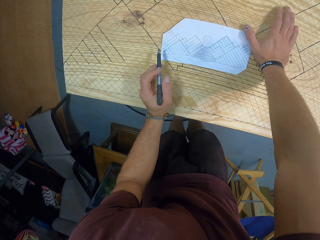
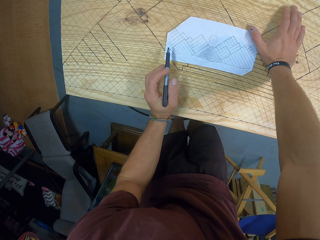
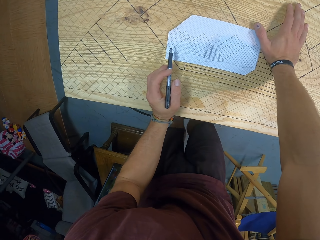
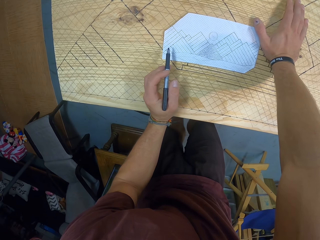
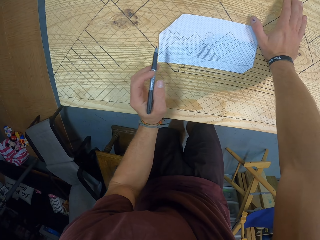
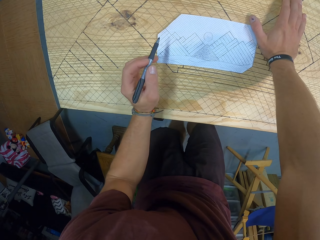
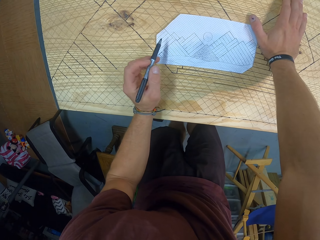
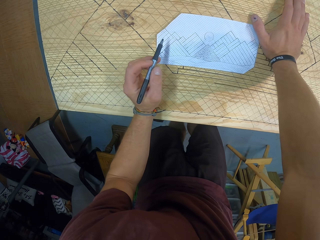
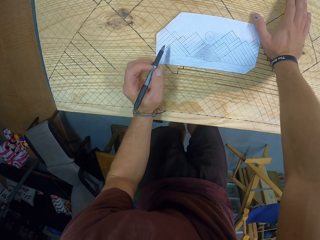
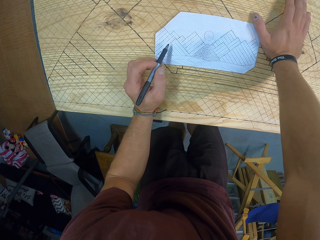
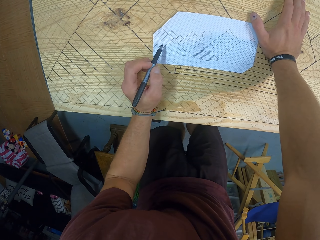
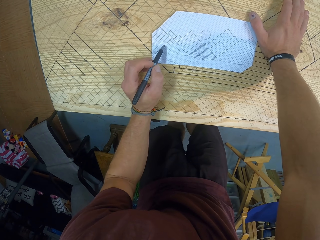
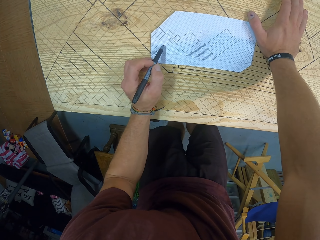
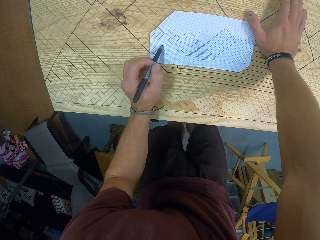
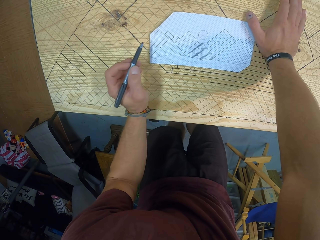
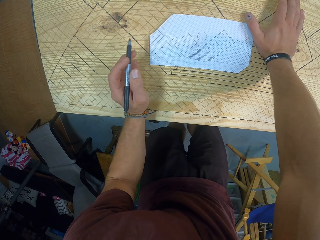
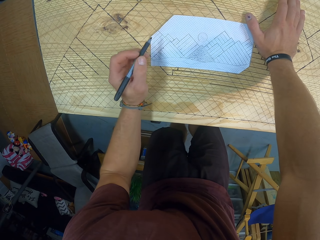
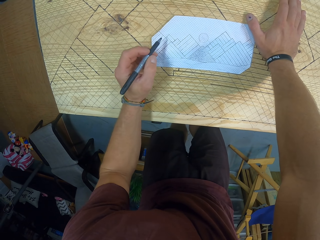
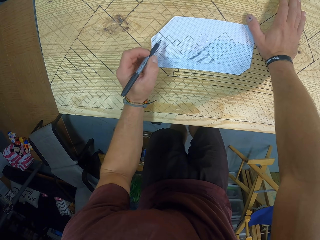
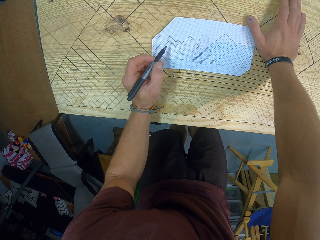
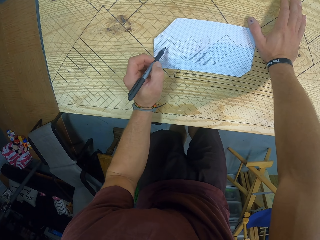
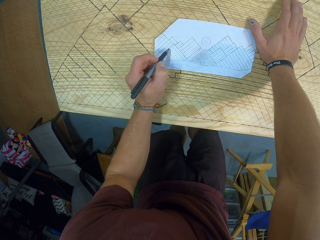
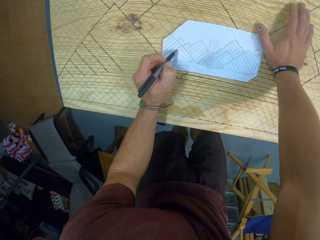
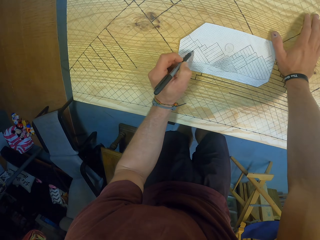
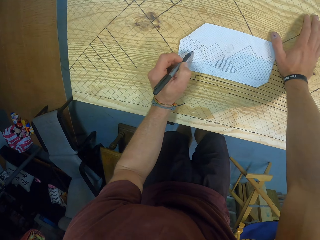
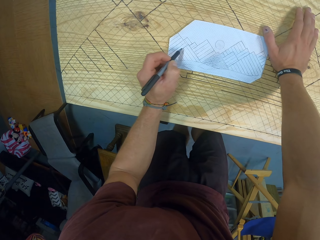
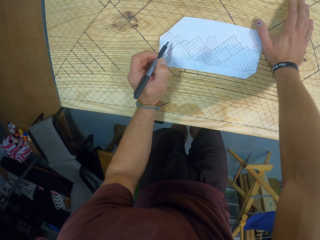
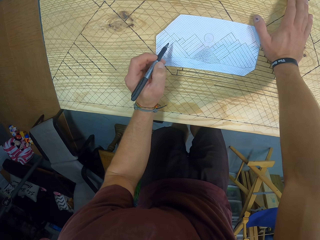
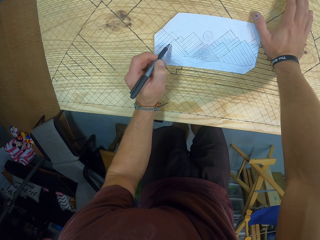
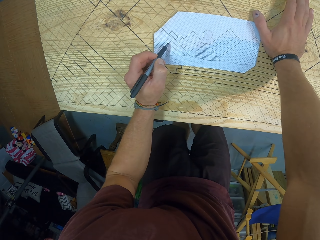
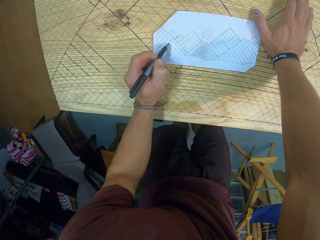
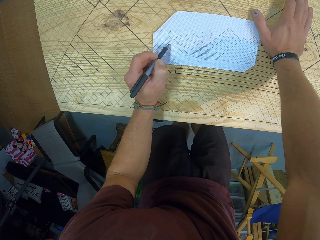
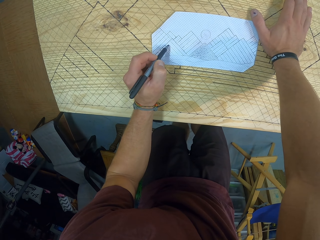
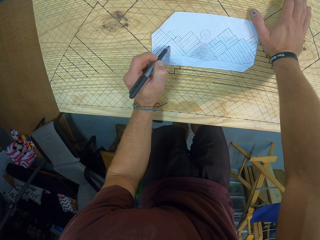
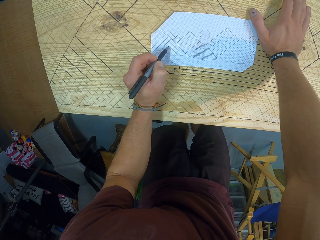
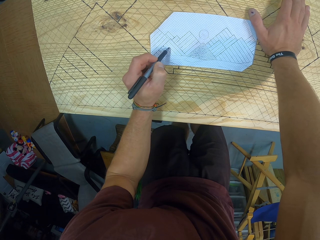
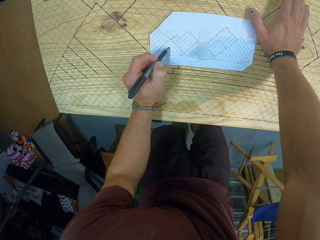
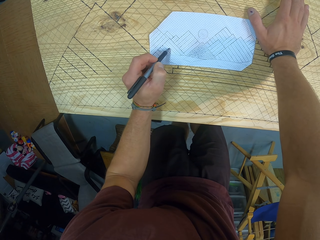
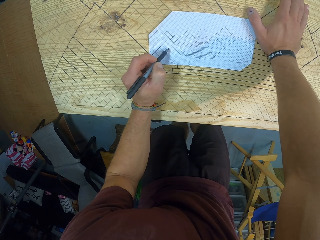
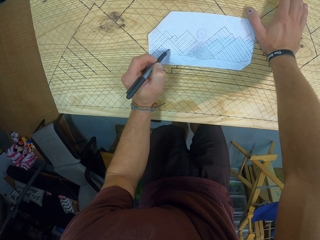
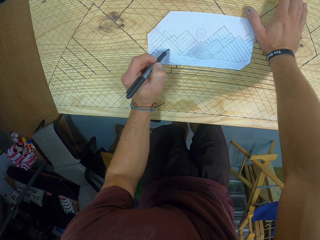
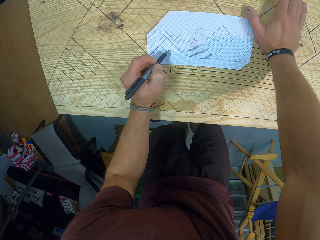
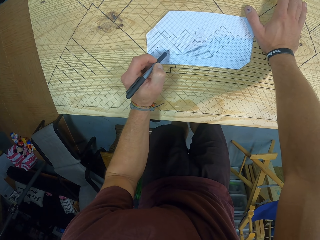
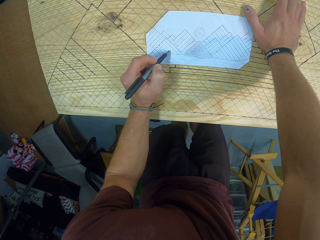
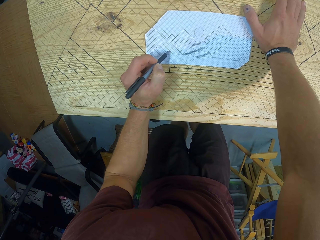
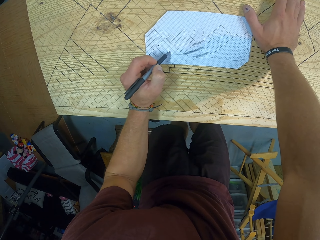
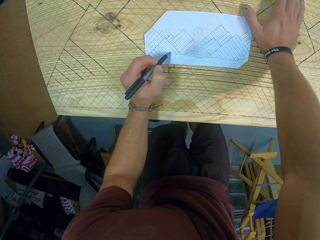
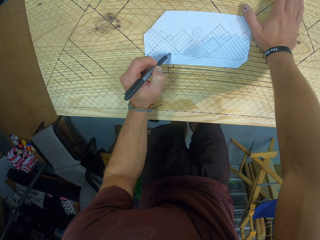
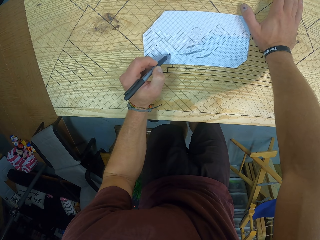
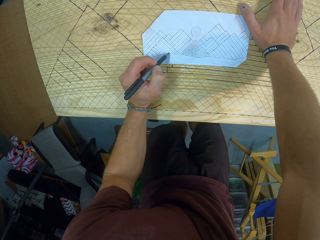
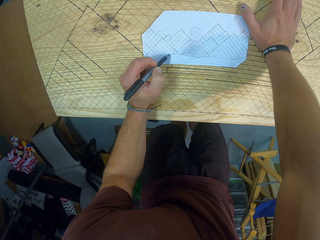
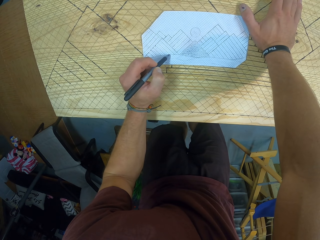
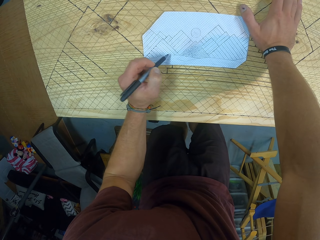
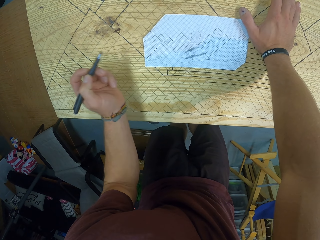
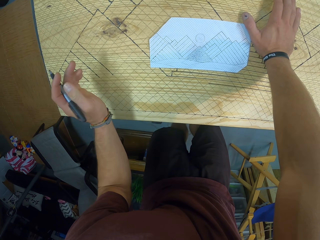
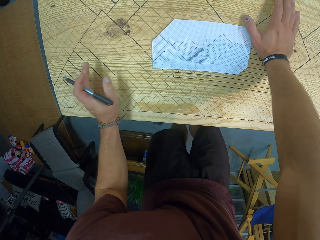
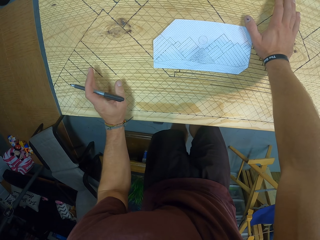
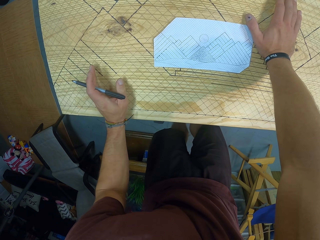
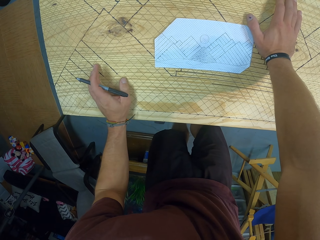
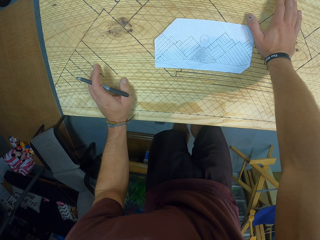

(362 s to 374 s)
The camera wearer puts a dot on the paper with the marker in his left hand. He counts some boxes on the paper with the marker in his left hand. He draws on the paper.

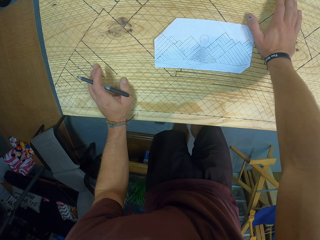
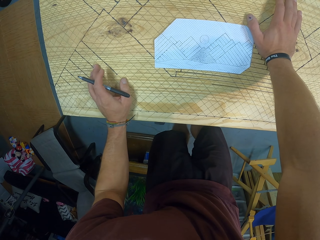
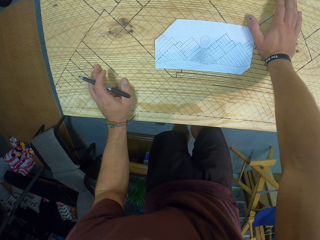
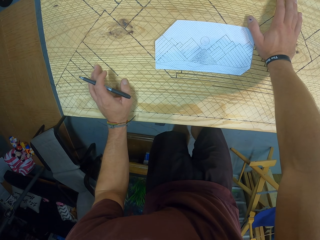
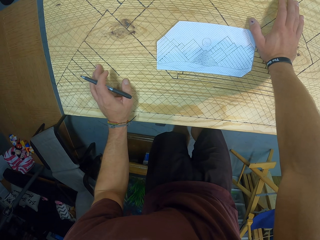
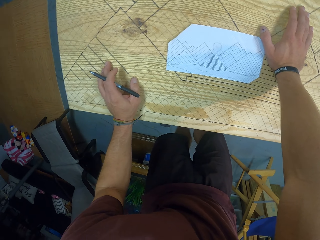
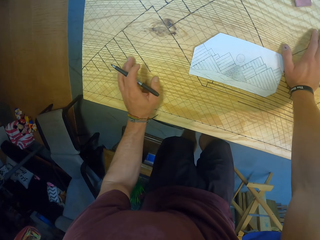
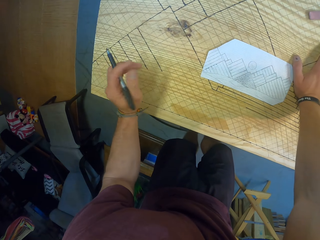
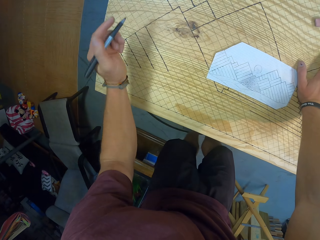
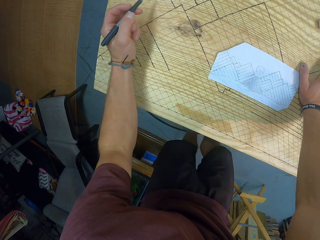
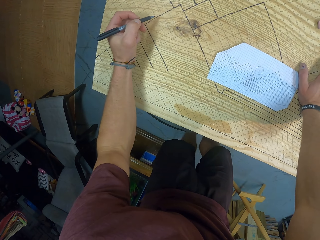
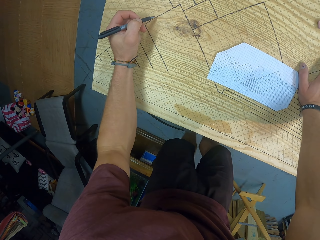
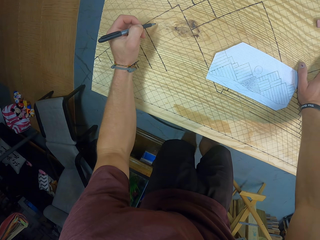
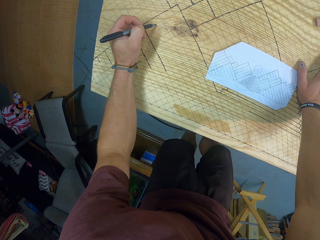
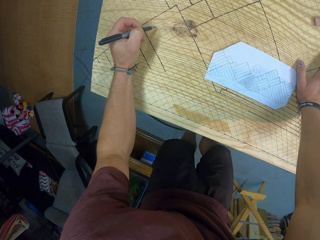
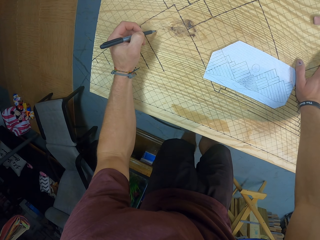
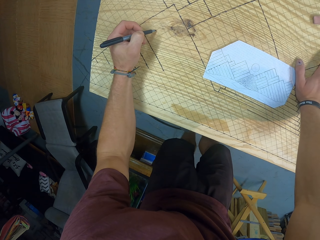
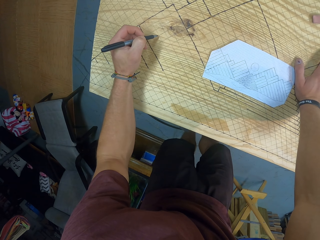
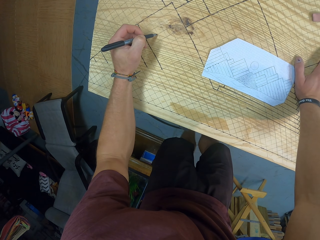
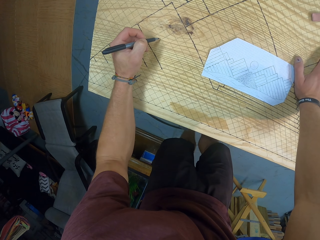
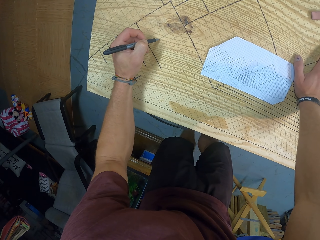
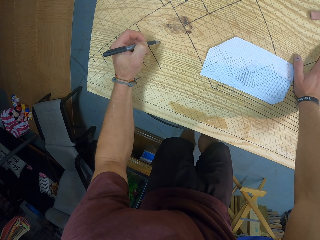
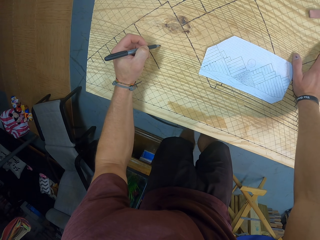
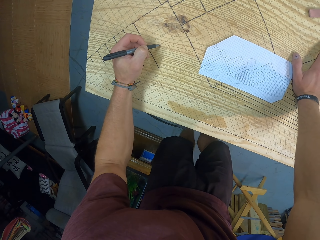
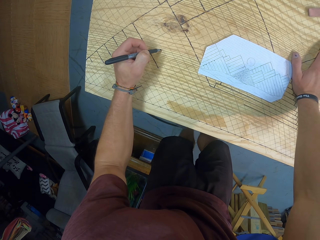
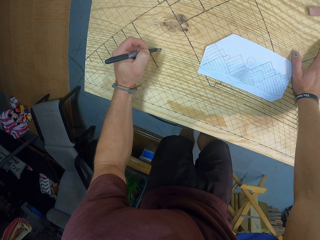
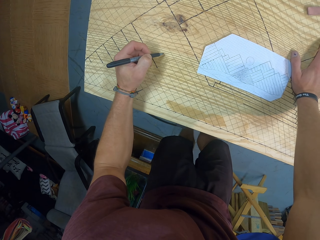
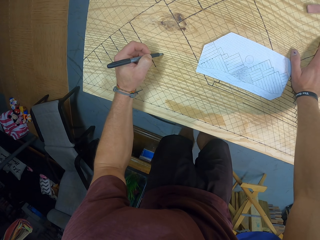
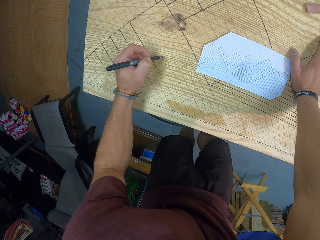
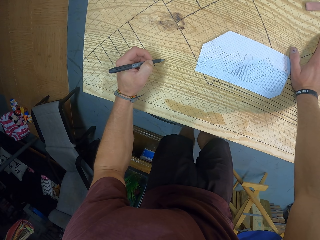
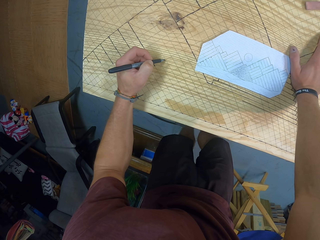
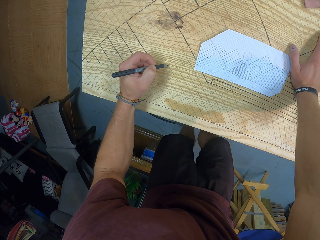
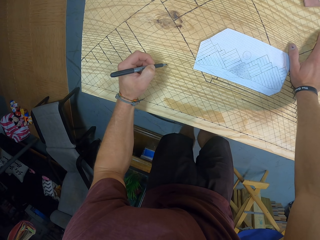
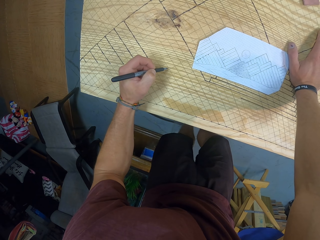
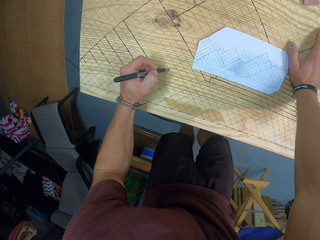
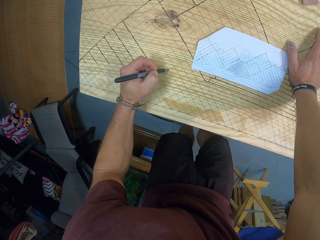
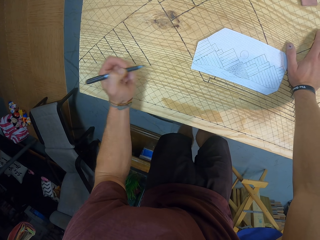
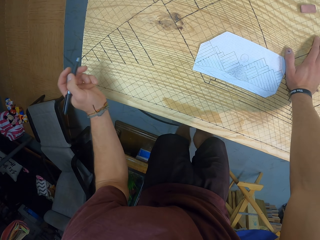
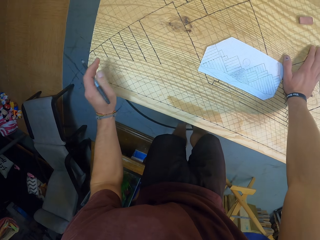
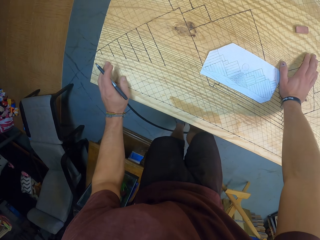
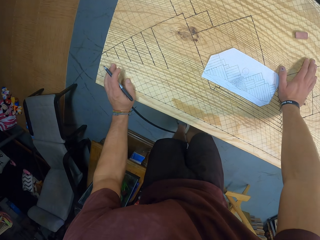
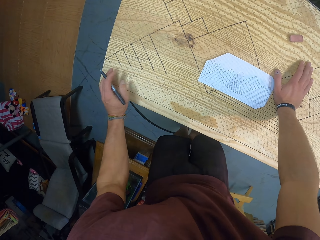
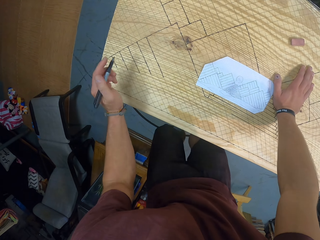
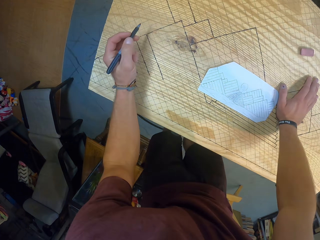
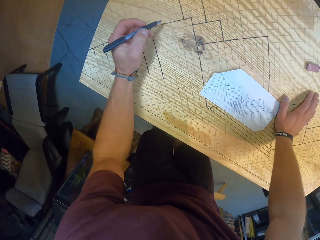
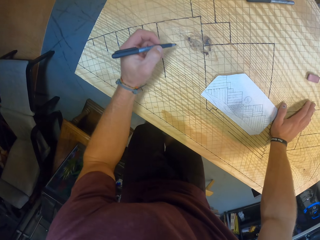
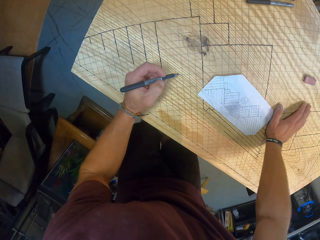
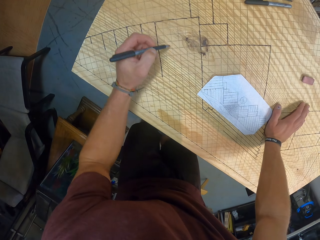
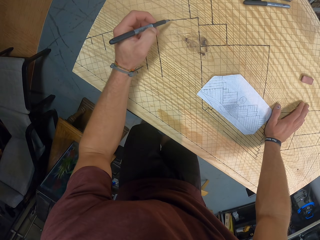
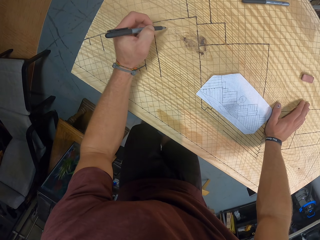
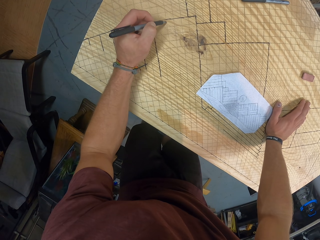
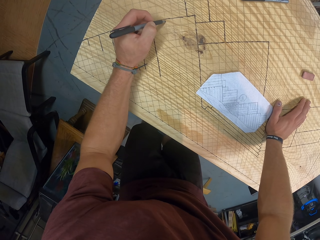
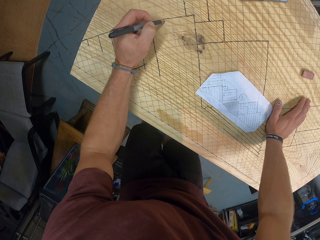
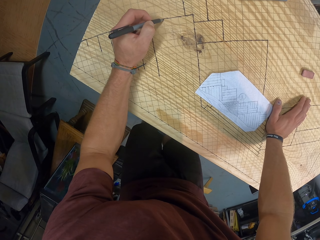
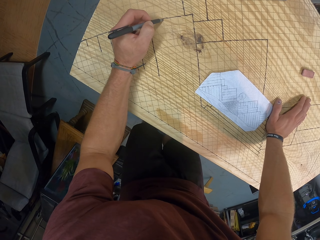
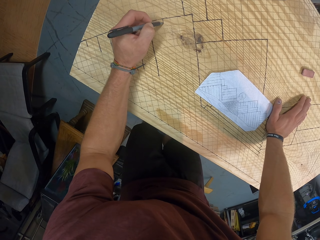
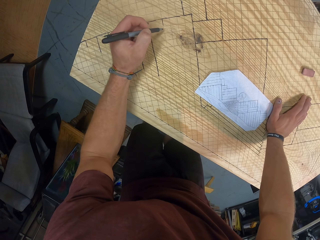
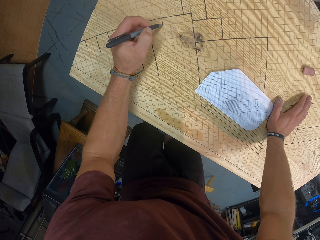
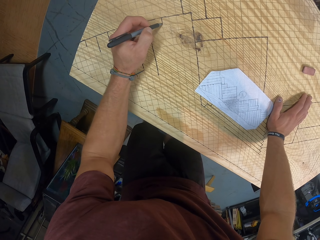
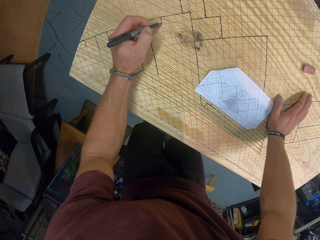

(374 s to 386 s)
The camera wearer counts some boxes on the board with the marker in his left hand. He paints a line on the board with the marker in his left hand.
